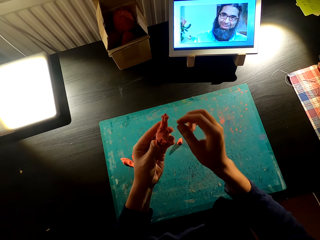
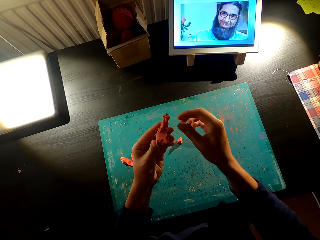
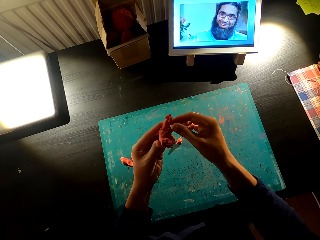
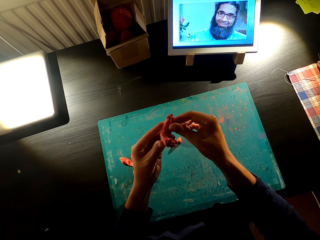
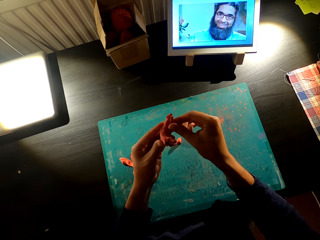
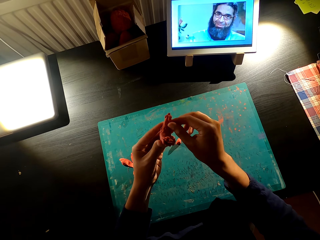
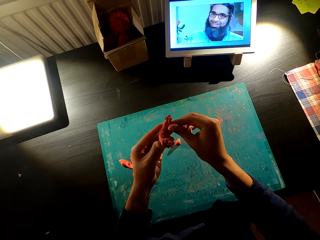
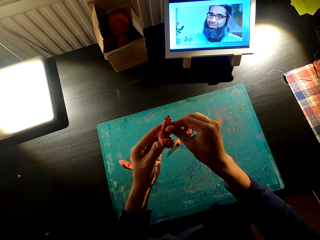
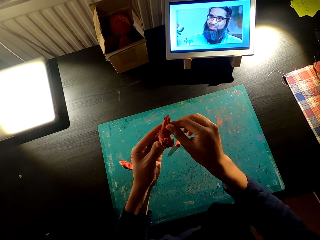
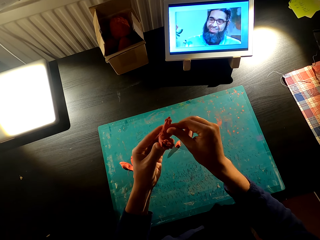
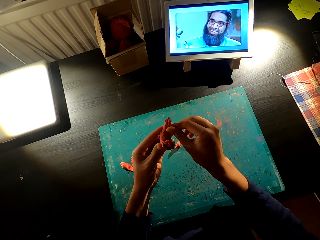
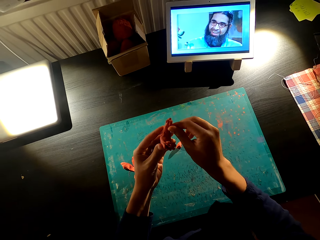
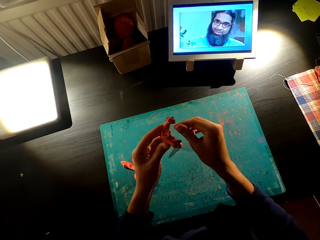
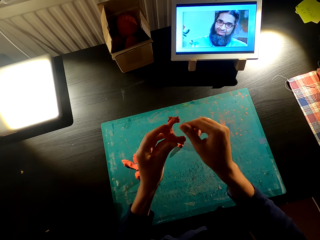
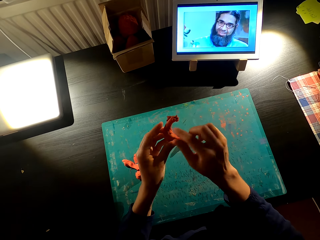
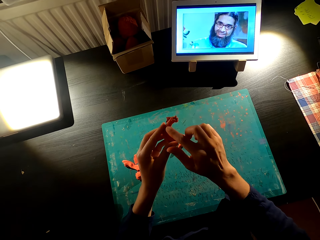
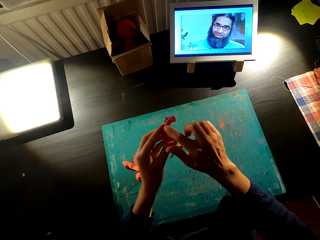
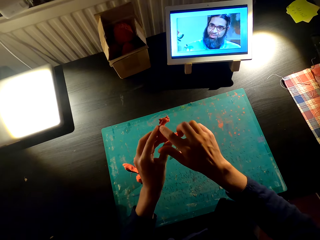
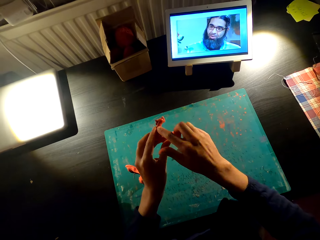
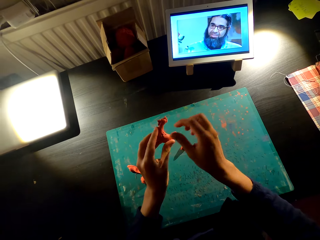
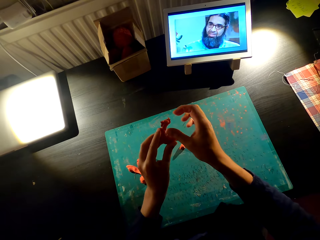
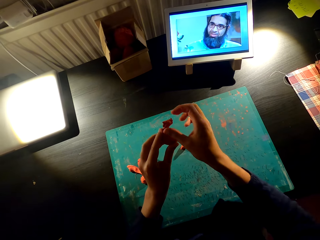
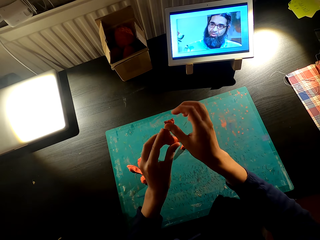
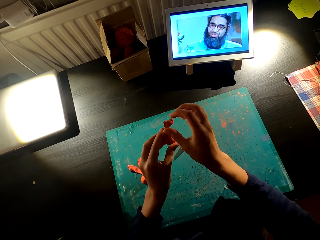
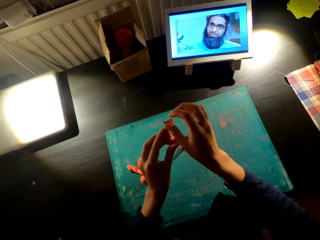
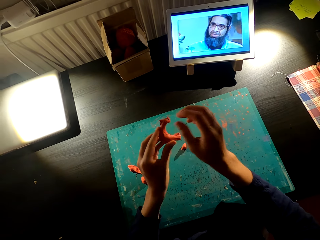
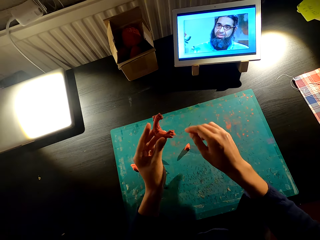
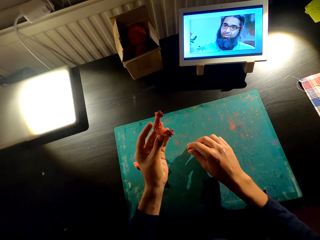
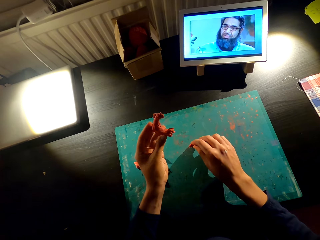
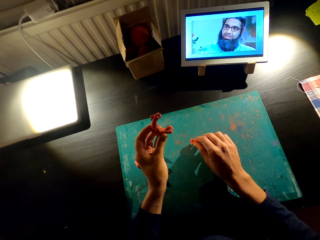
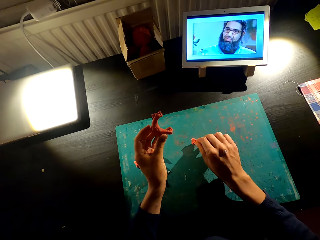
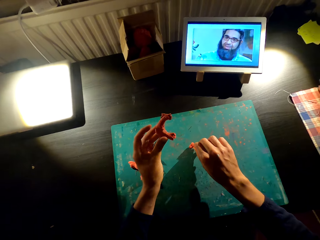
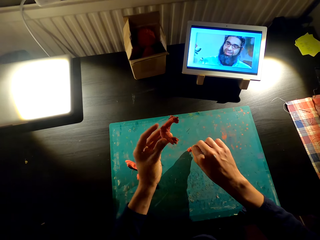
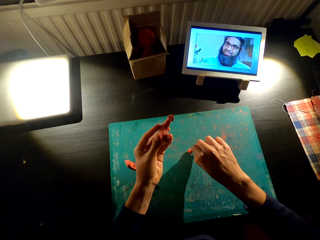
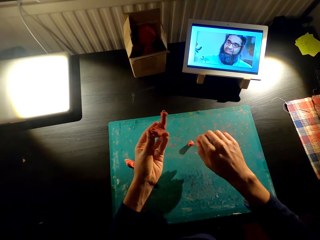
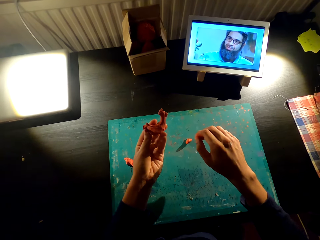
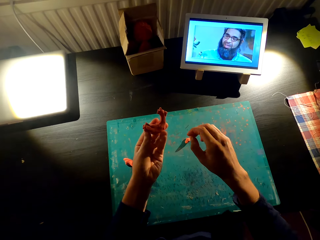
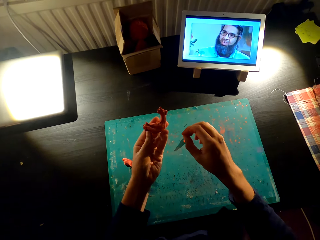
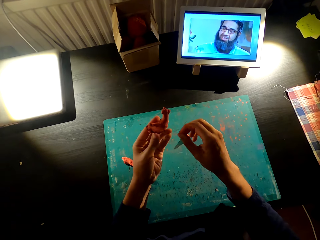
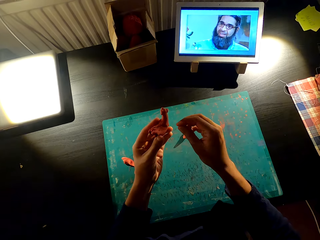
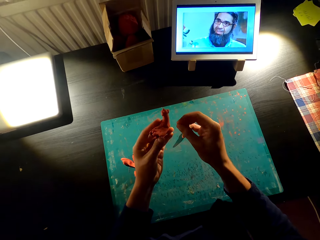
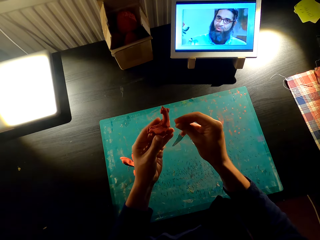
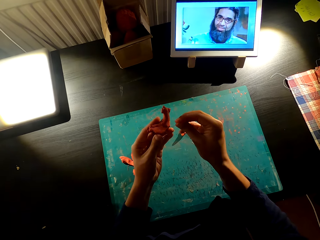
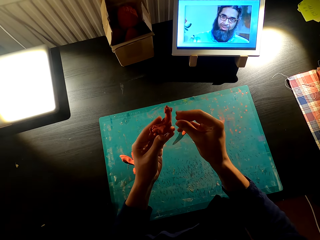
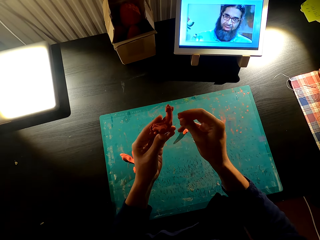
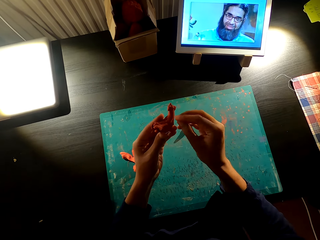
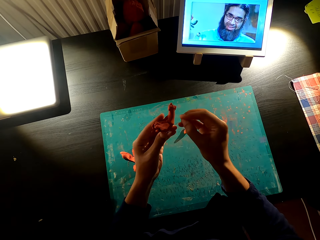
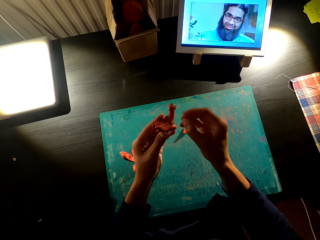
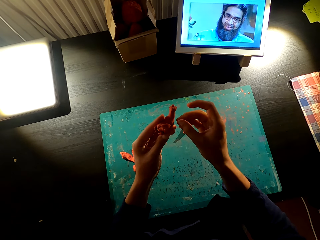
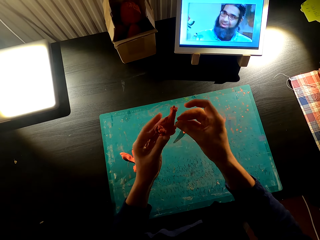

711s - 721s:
The camera wearer molds the model. They watch television. They mold the model into a toy.

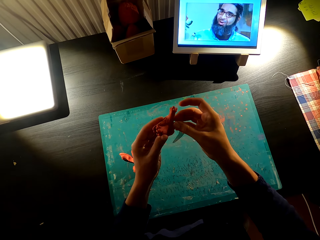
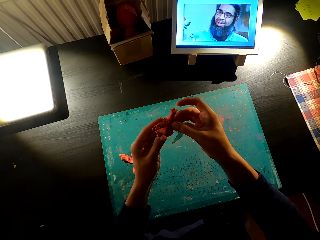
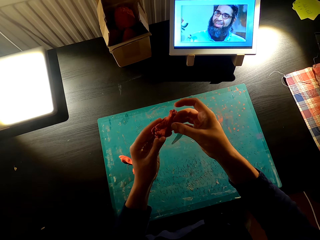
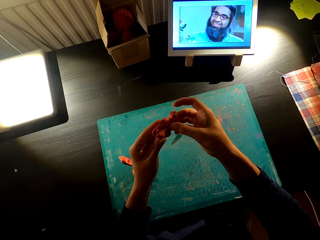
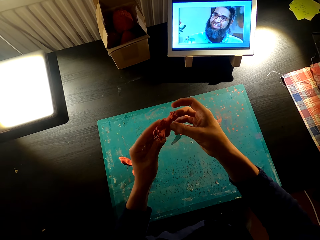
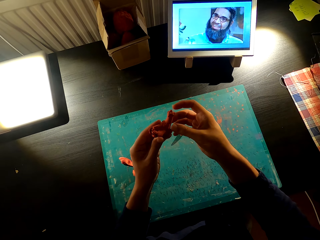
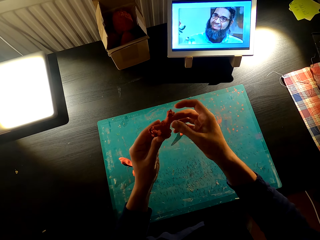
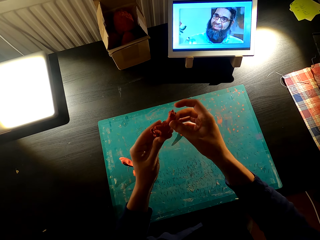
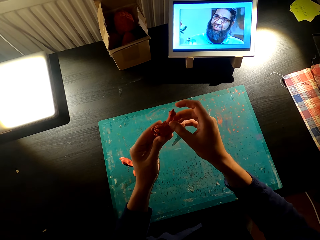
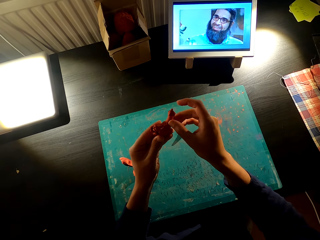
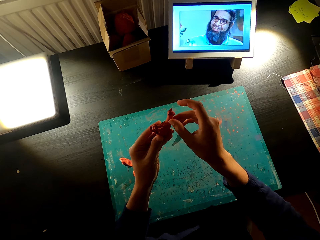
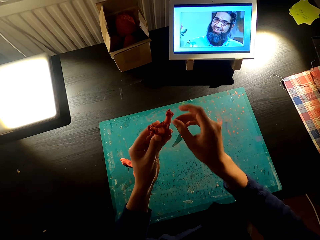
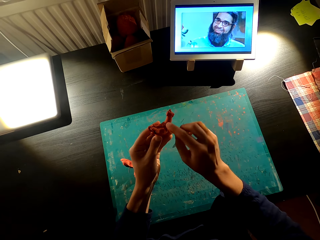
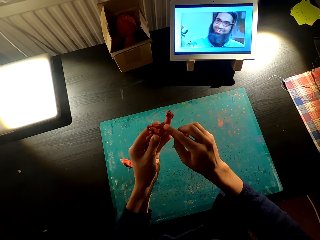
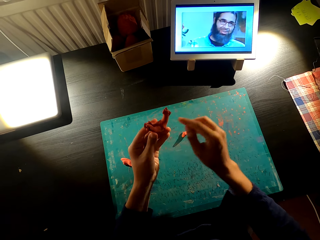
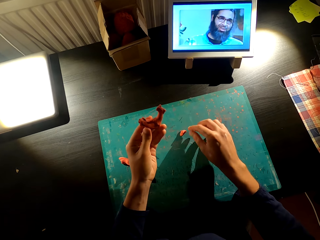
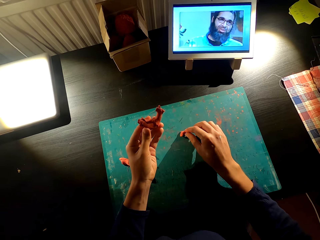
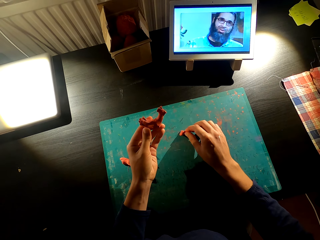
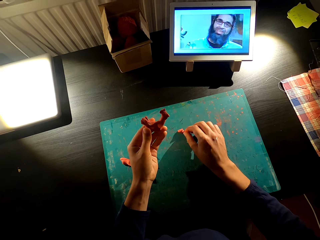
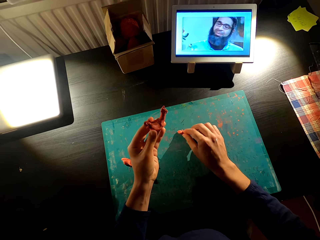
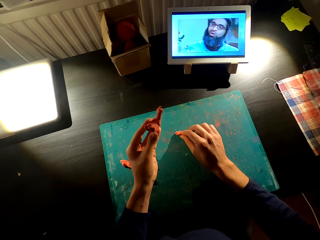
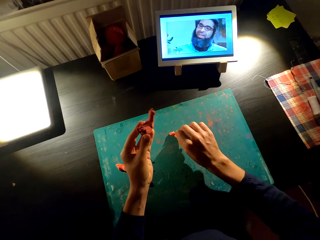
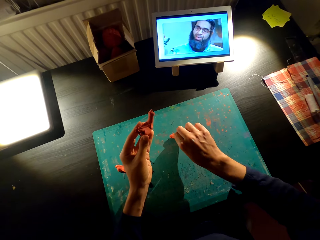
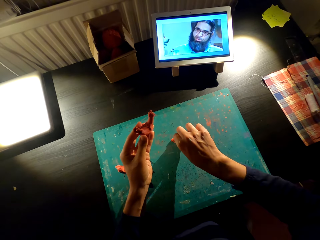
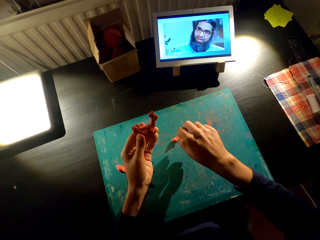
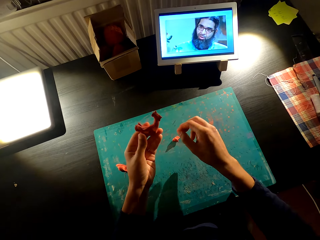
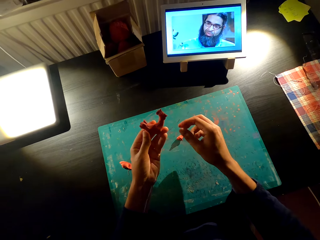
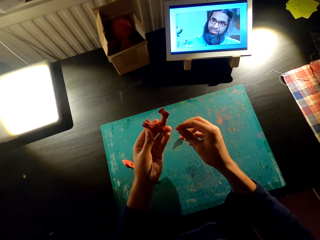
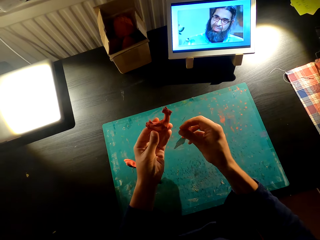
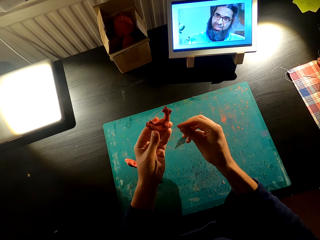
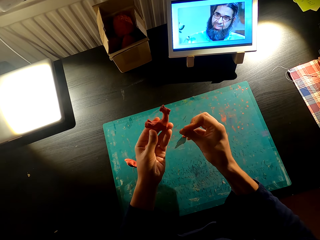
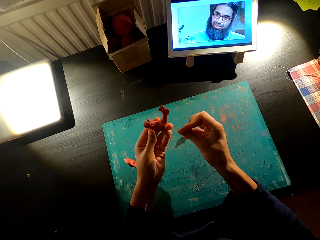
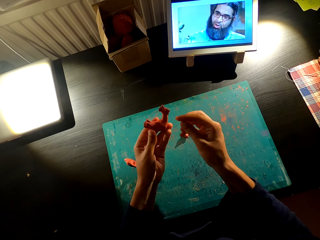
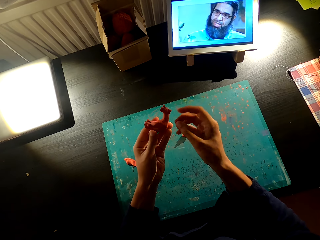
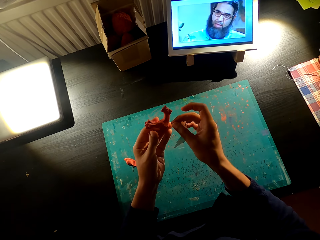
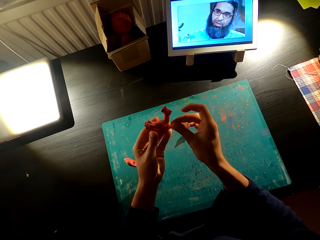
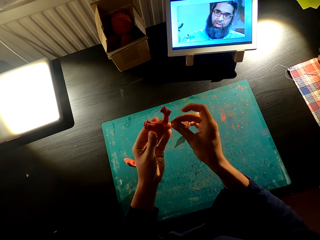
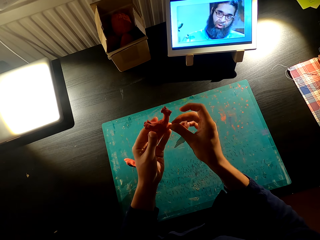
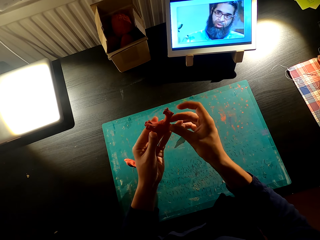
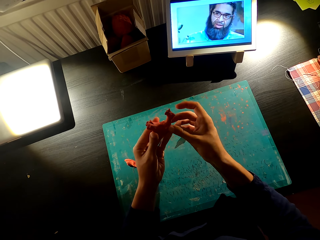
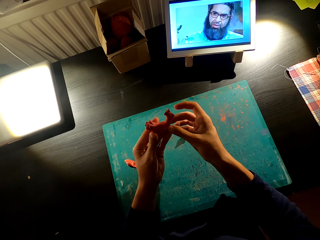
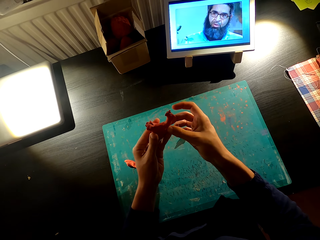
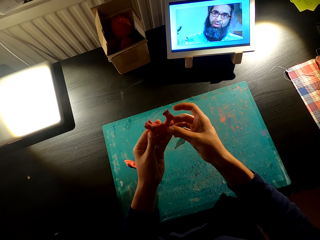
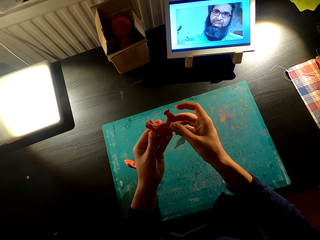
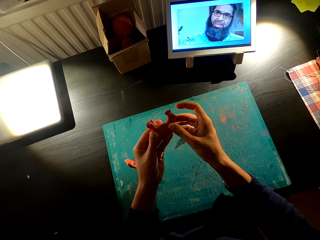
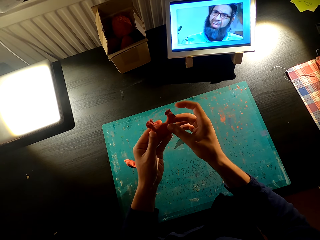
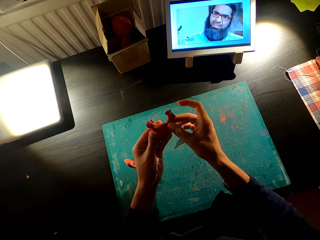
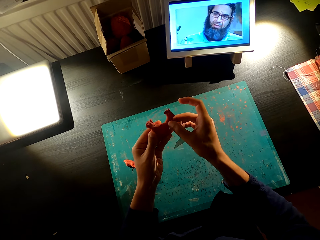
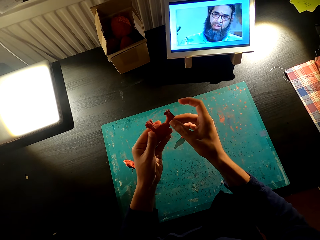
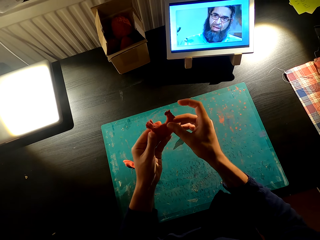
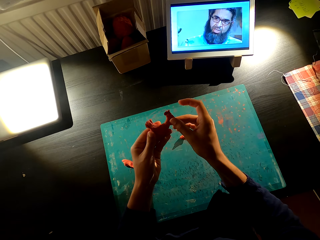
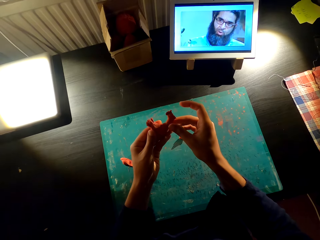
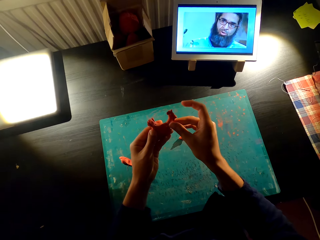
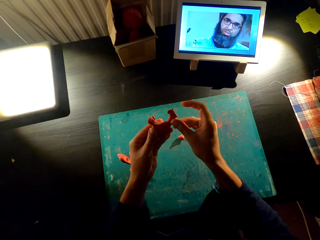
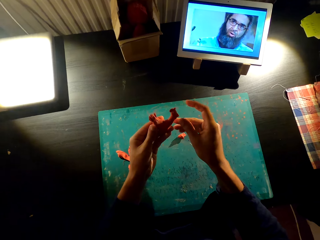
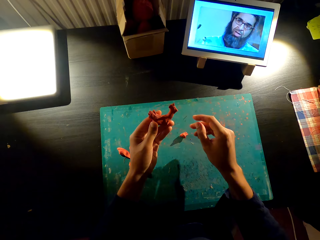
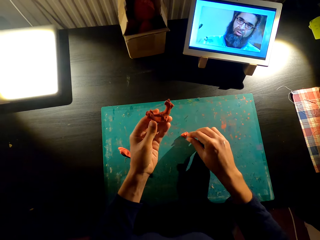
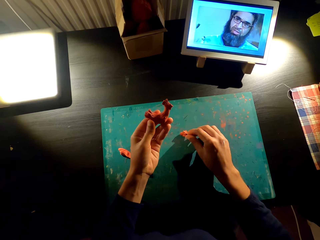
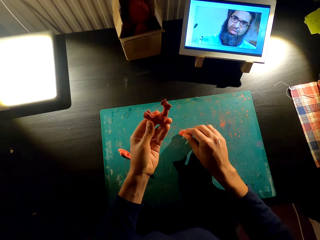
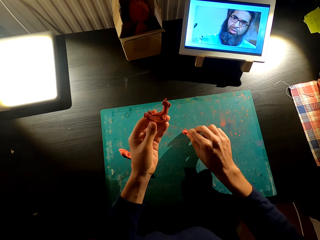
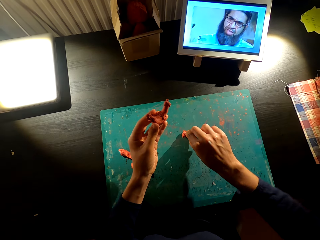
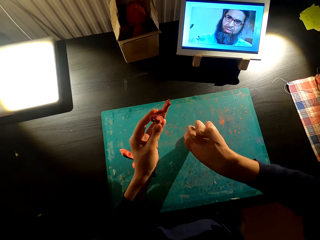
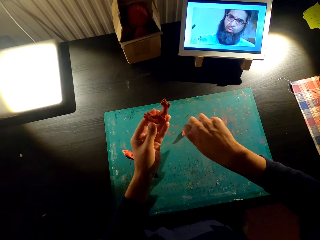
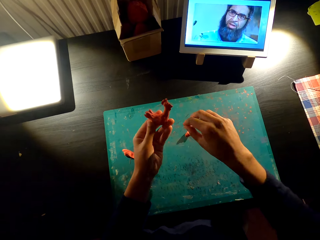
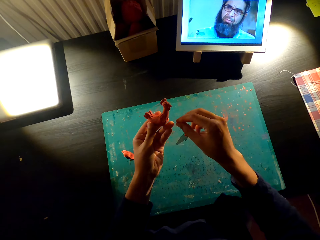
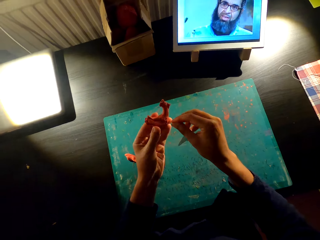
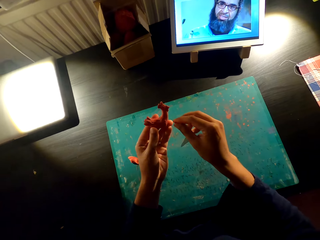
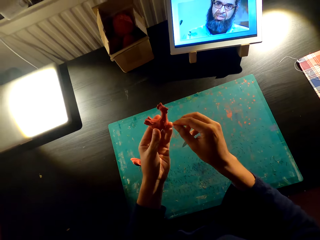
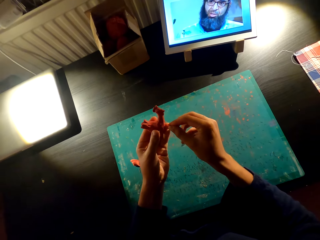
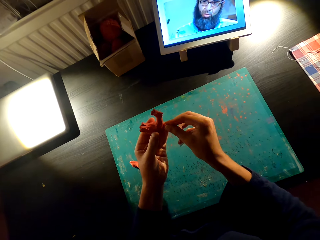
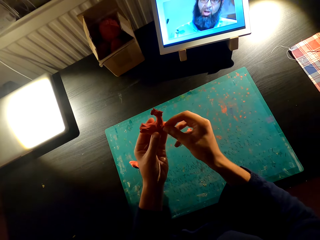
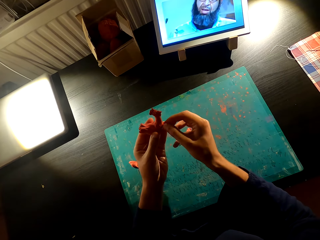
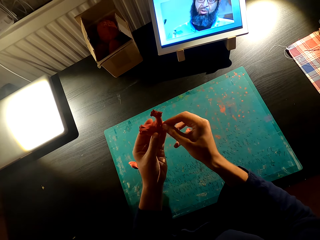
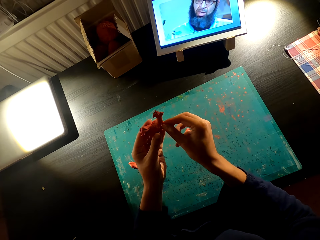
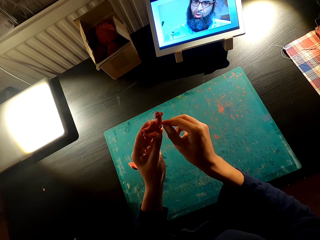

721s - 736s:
The camera wearer fixes the model into a toy. They pick up the model on the table. They watch television. They fix the model. They cut the model on the table. They watch television.
